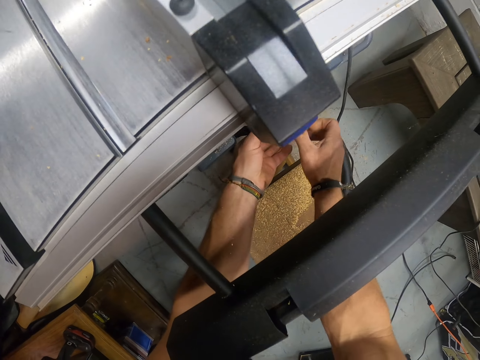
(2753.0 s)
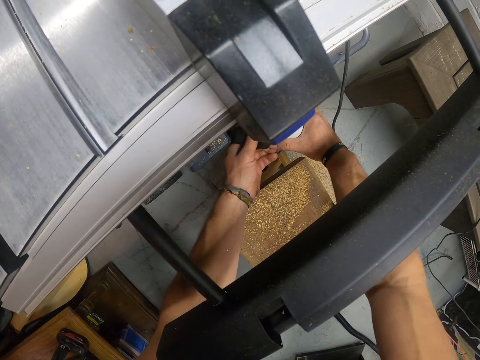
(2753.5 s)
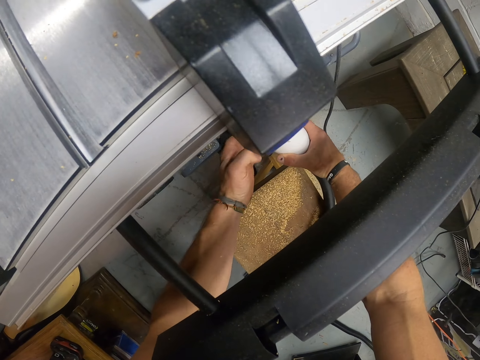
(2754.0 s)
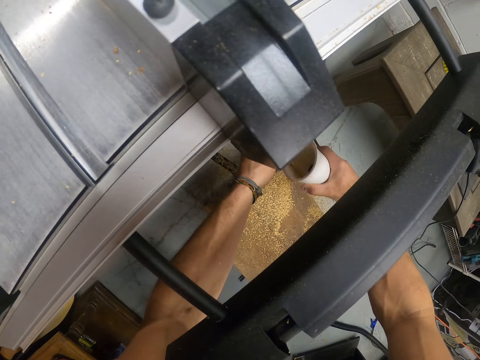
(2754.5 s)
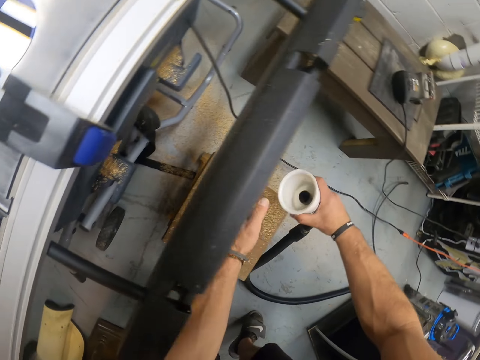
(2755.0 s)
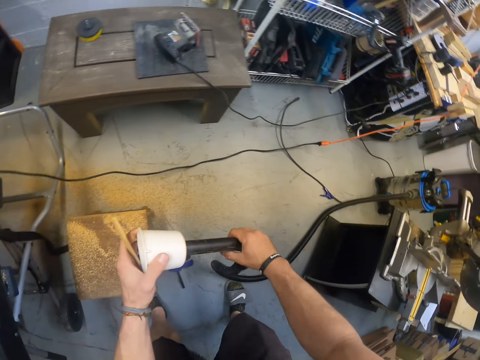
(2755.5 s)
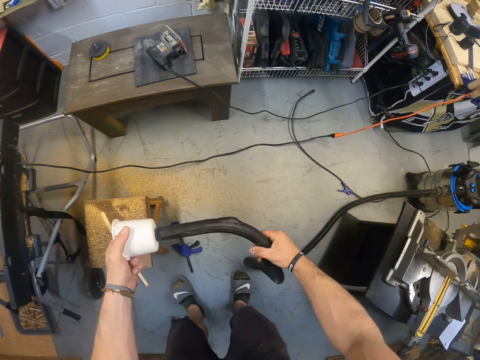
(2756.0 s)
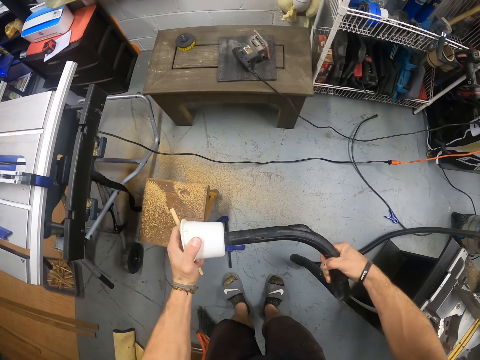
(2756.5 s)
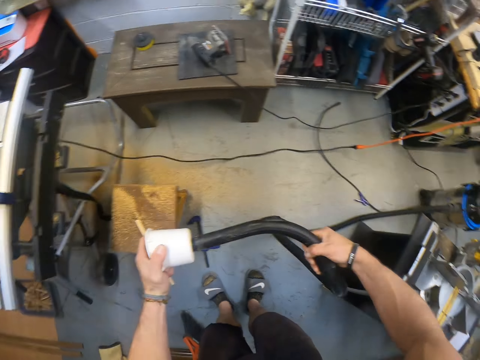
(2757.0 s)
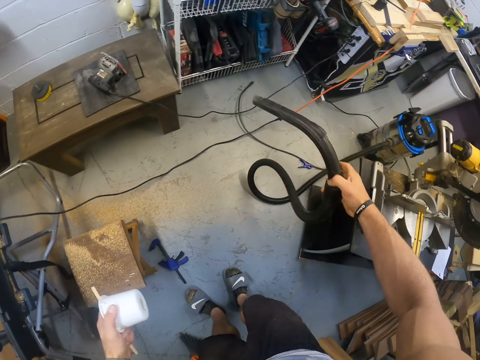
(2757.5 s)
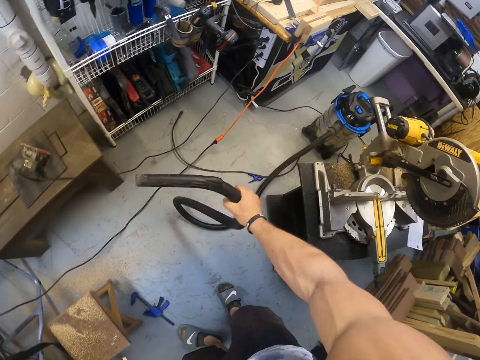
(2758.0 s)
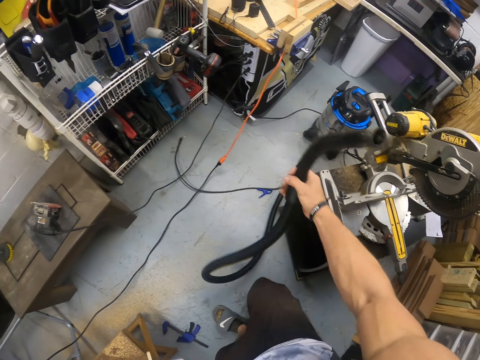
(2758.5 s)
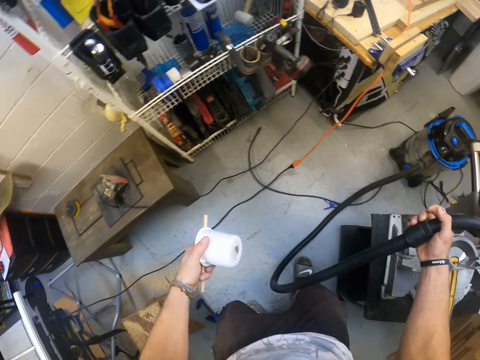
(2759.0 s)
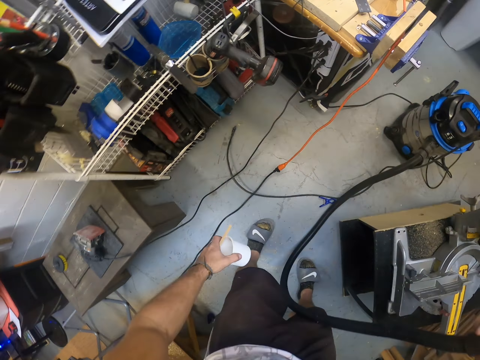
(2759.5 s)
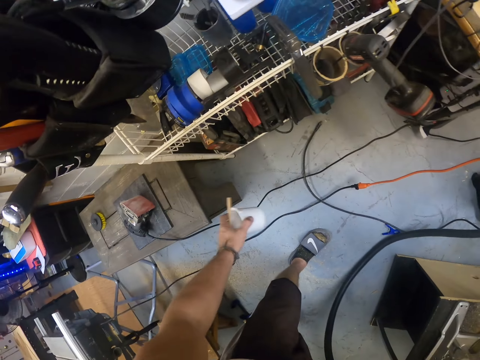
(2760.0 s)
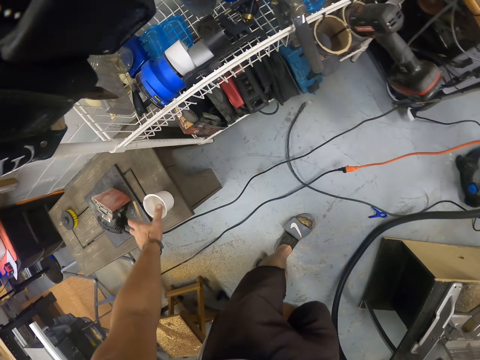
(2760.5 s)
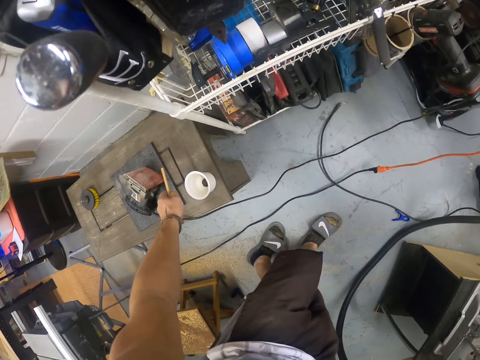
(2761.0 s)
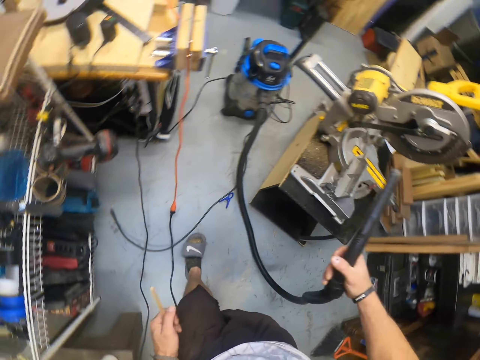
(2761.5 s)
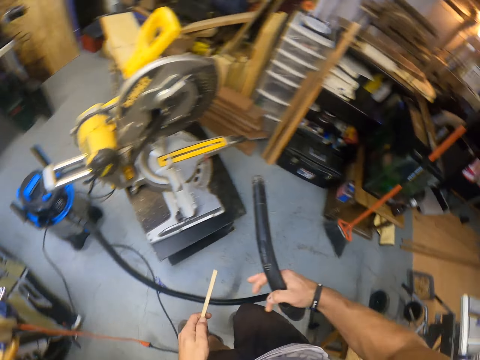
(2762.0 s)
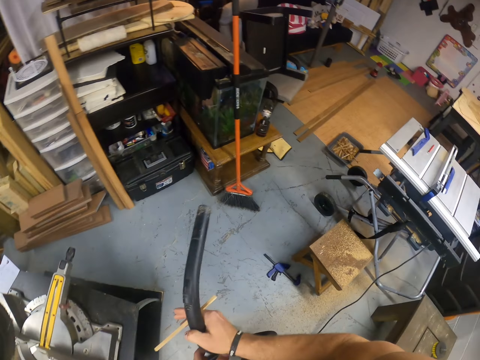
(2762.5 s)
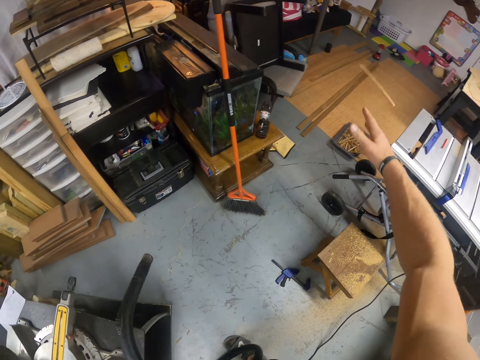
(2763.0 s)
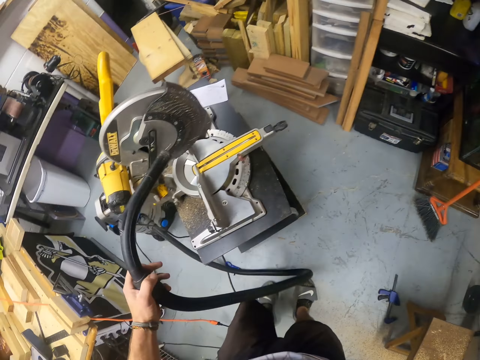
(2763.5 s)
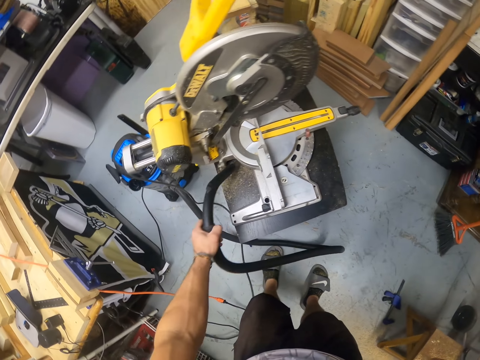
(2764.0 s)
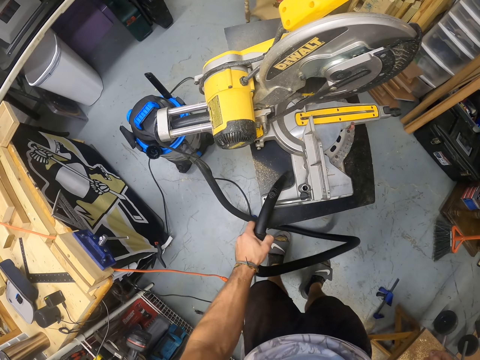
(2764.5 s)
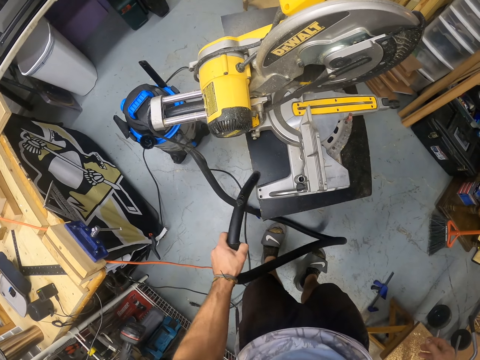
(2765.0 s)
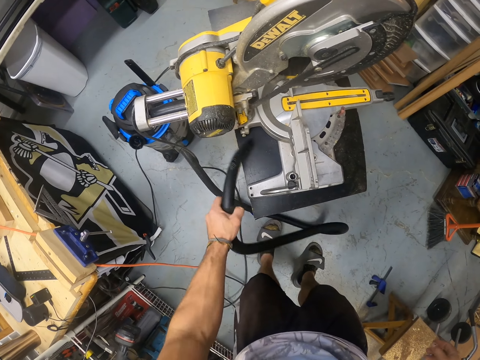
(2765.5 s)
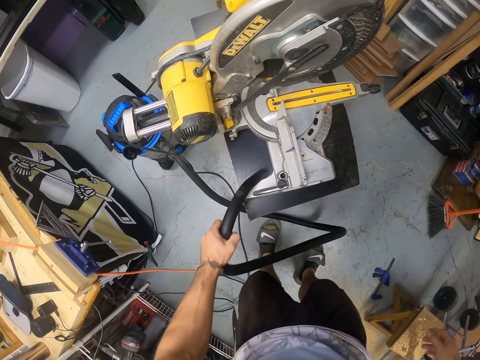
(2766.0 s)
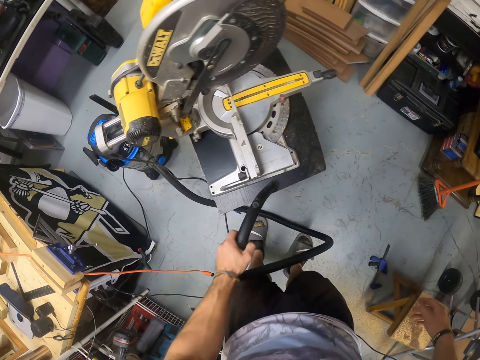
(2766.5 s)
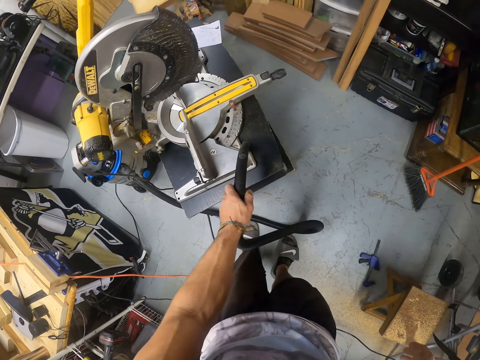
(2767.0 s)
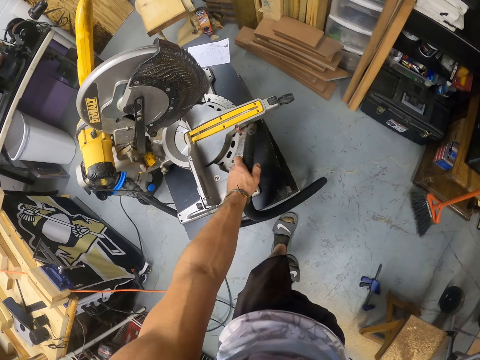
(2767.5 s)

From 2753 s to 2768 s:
The camera wearer removes the cover on the suction hose in his right hand with his left hand. He shakes the pipe. He places the cover in his left hand on a stool in the workshop. He passes a wood waste in his left hand to his right hand. He passes the suction hose in his right hand to his left hand. He throws the wood waste in his right hand to the container on the ground. He sucks wood dust under a circular saw on a workbench with the suction hose in his left hand.

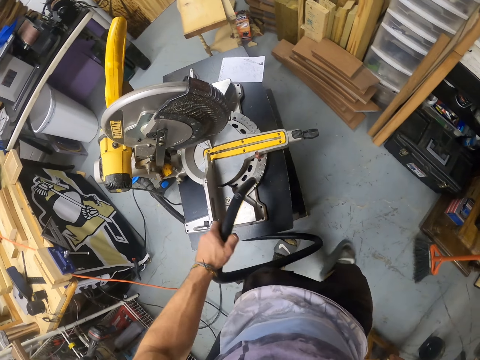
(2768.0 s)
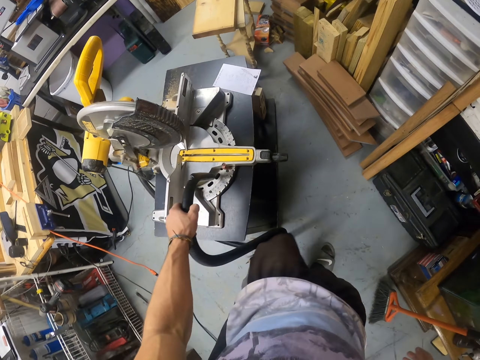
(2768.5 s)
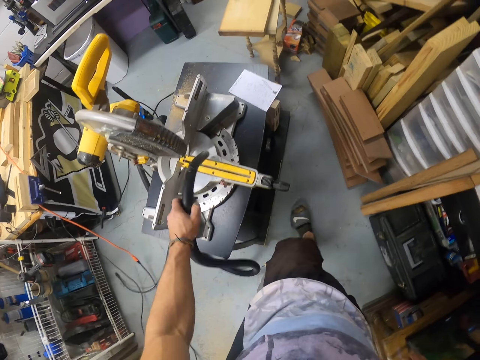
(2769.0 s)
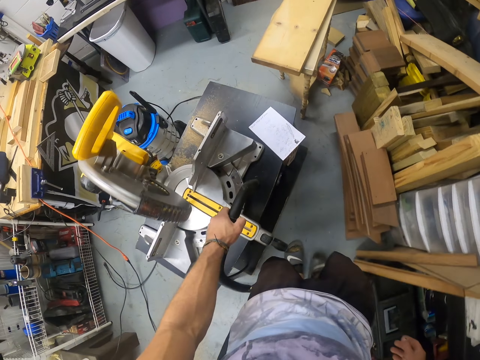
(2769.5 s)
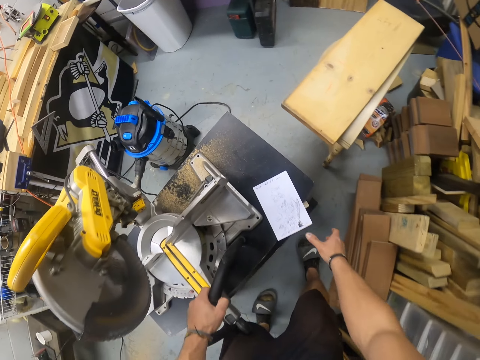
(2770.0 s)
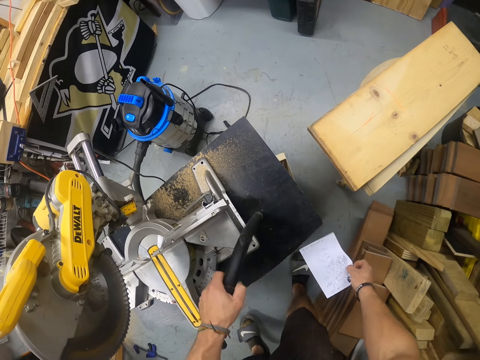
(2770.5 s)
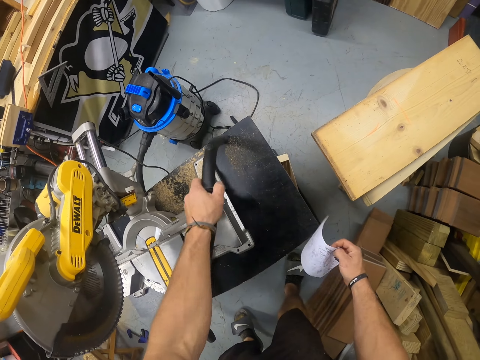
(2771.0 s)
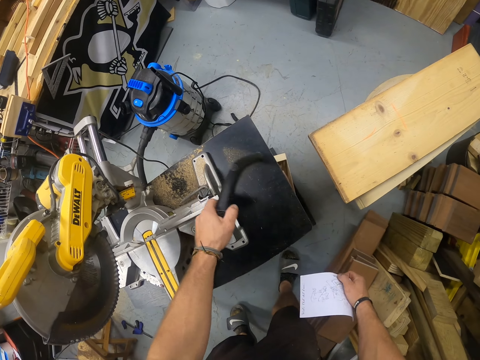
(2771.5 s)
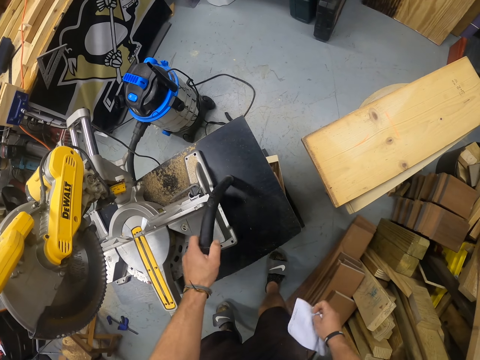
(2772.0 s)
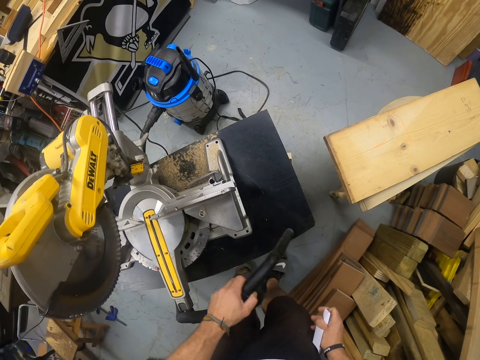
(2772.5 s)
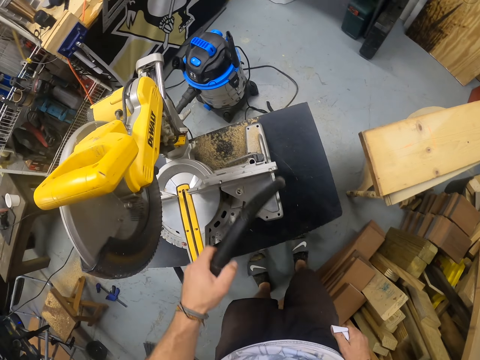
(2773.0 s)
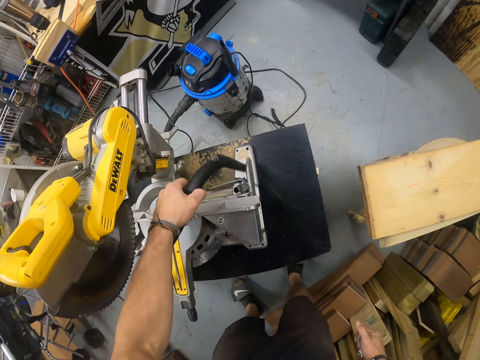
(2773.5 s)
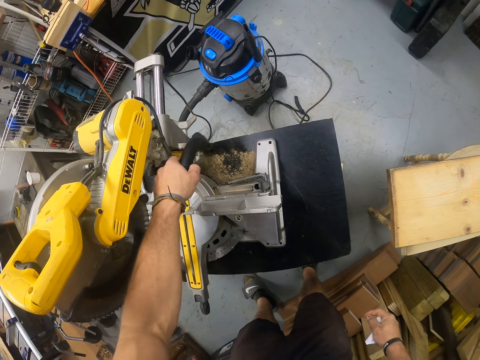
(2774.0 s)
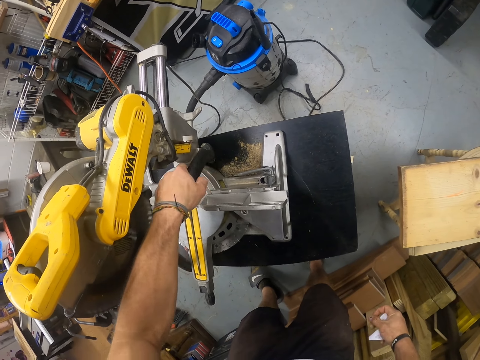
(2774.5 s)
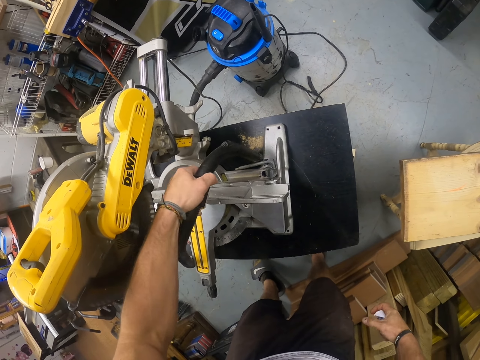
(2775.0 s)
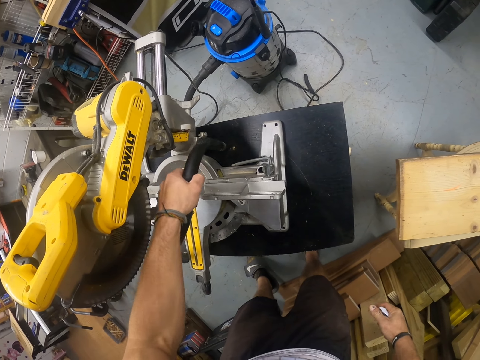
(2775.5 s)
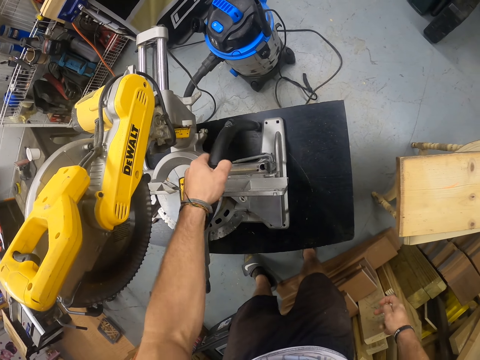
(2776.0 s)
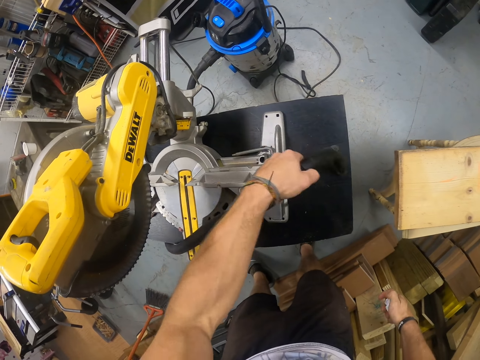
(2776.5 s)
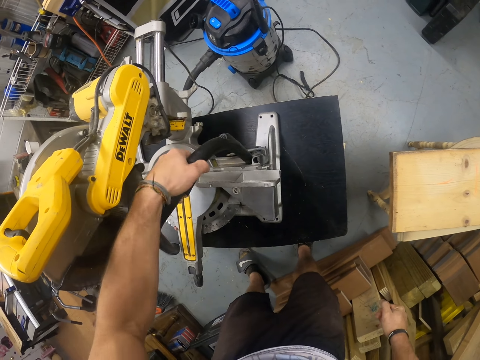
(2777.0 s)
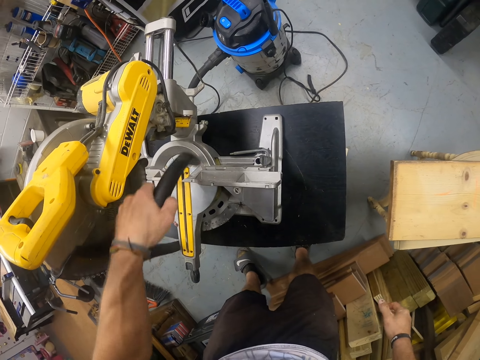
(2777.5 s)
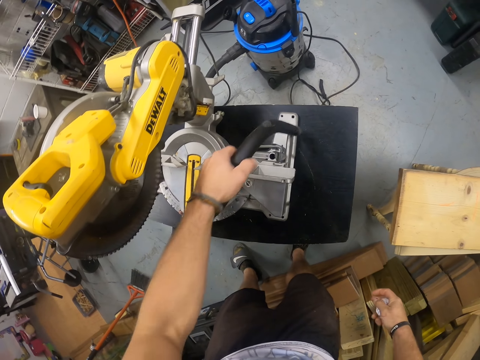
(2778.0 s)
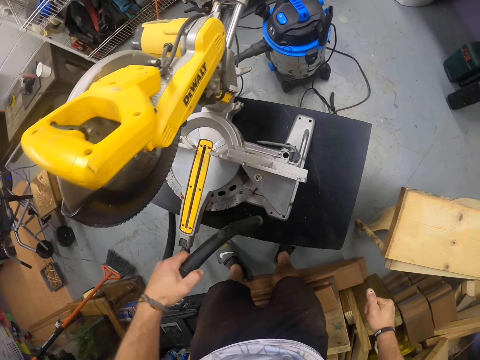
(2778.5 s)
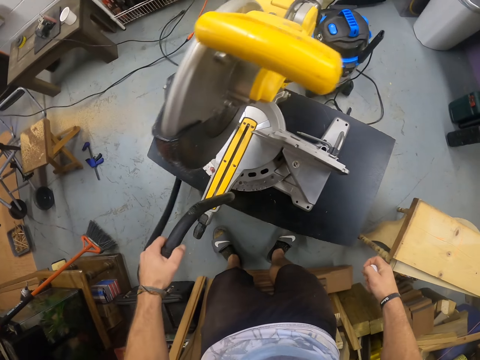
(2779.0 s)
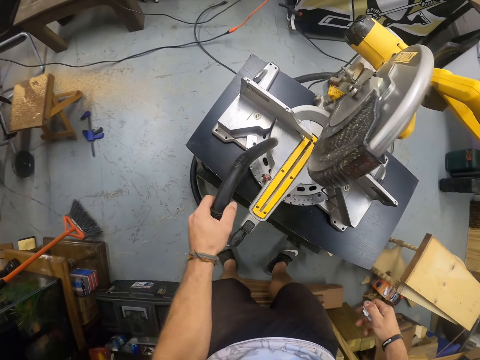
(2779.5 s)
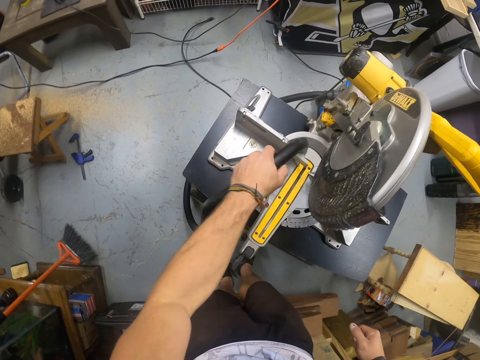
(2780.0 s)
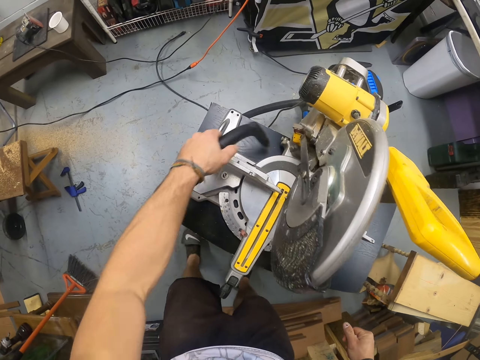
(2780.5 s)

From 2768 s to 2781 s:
The camera wearer picks up a paper from the workbench with his right hand. He cleans the machine with a vacuum cleaner. He crumples the paper in his right hand.
